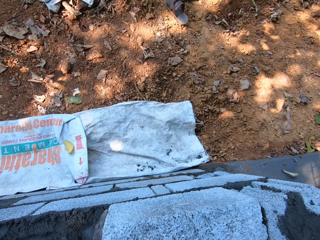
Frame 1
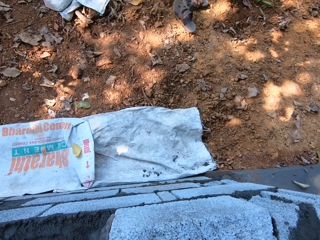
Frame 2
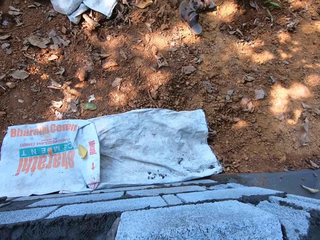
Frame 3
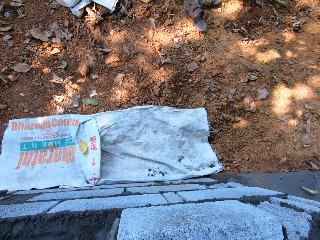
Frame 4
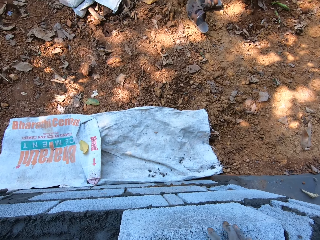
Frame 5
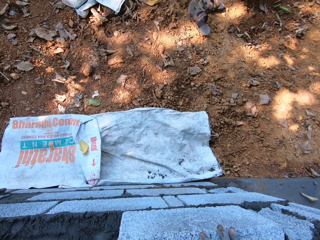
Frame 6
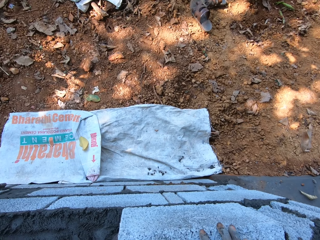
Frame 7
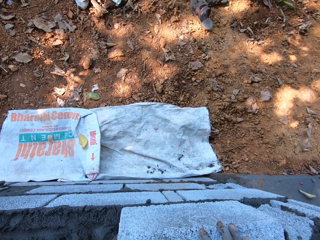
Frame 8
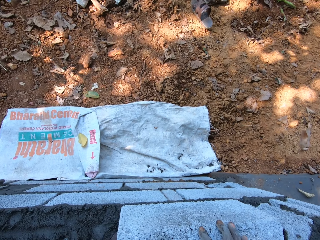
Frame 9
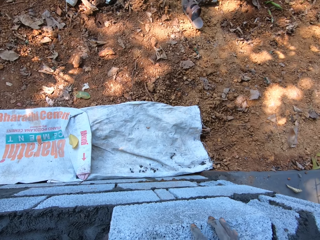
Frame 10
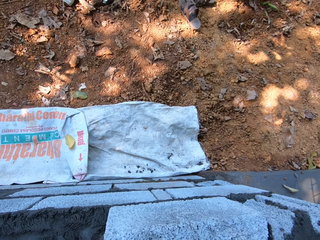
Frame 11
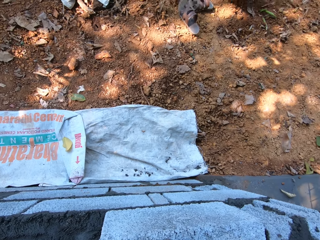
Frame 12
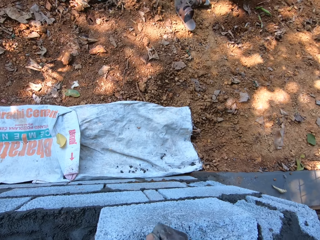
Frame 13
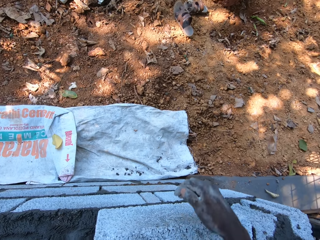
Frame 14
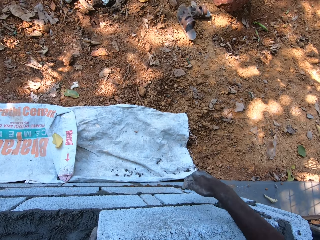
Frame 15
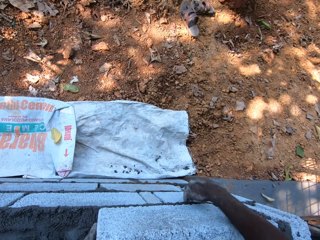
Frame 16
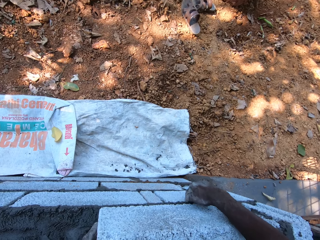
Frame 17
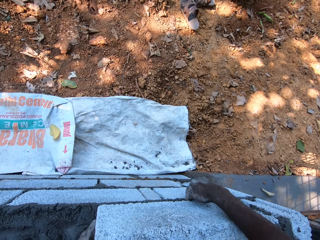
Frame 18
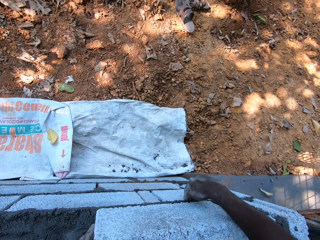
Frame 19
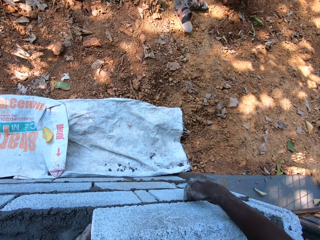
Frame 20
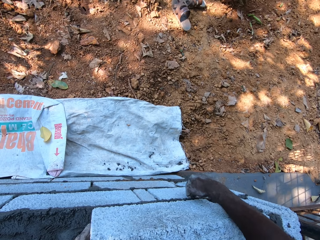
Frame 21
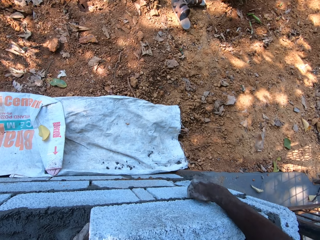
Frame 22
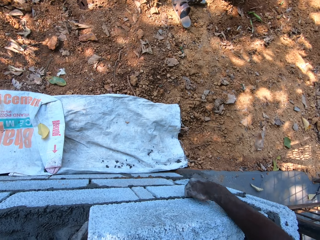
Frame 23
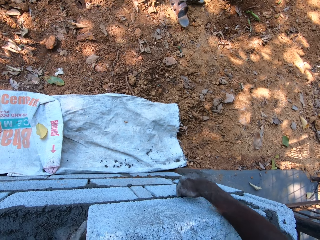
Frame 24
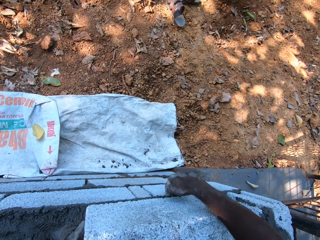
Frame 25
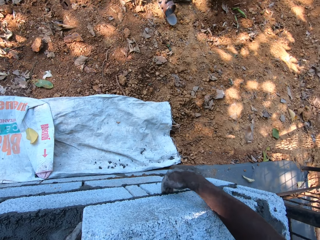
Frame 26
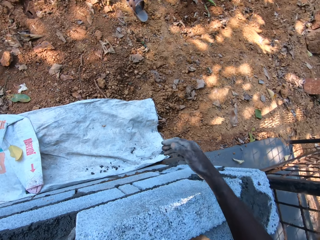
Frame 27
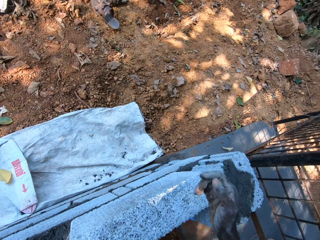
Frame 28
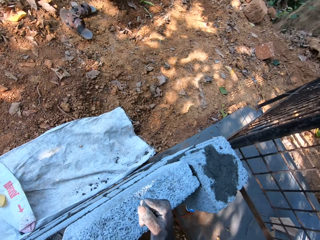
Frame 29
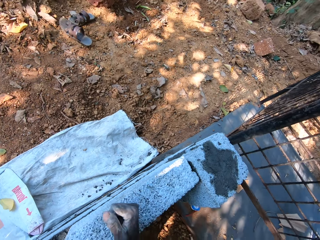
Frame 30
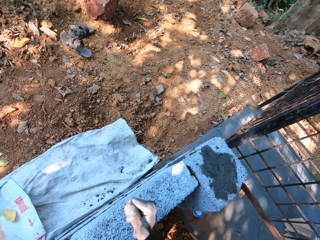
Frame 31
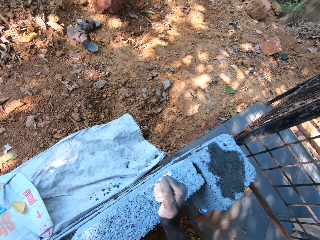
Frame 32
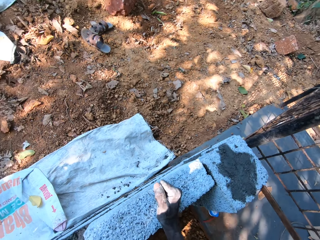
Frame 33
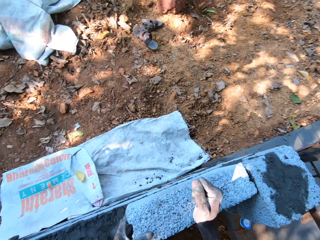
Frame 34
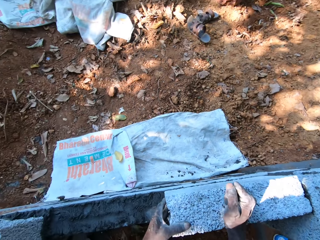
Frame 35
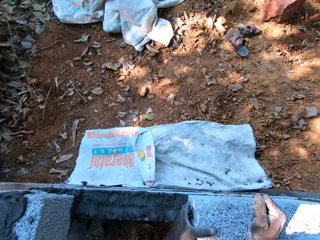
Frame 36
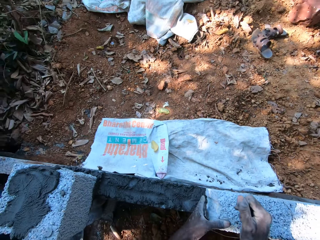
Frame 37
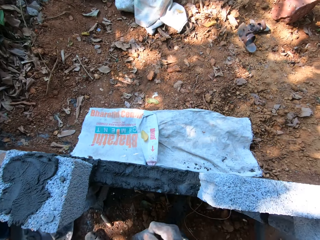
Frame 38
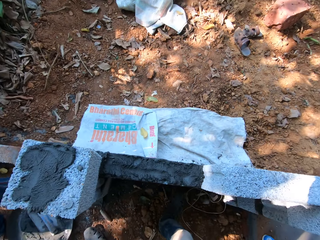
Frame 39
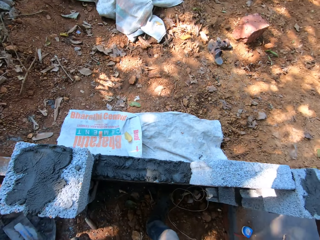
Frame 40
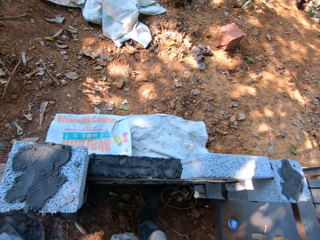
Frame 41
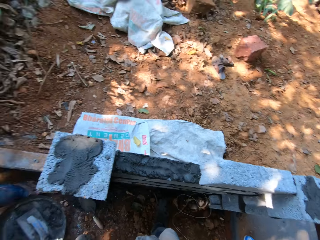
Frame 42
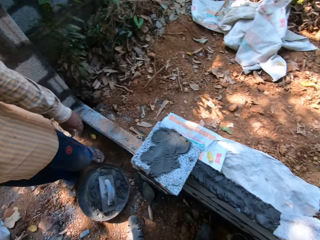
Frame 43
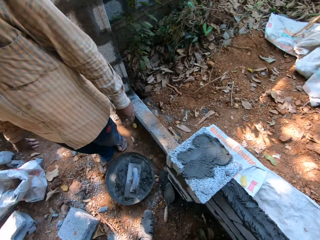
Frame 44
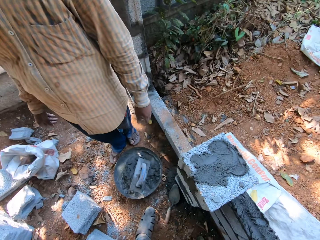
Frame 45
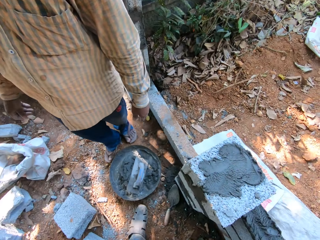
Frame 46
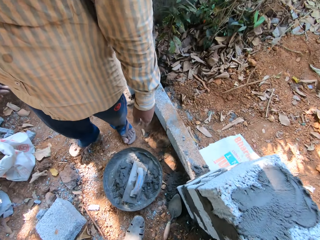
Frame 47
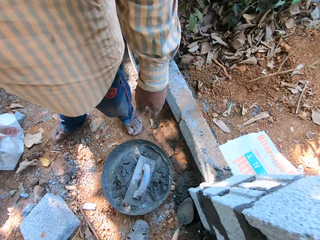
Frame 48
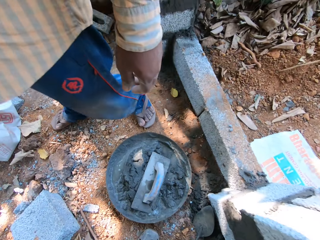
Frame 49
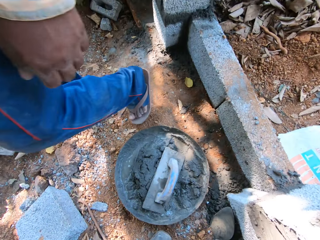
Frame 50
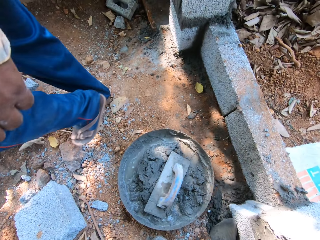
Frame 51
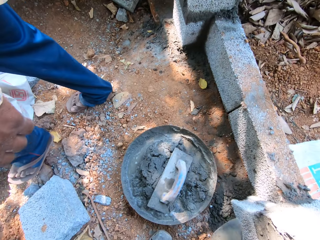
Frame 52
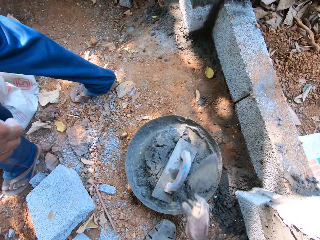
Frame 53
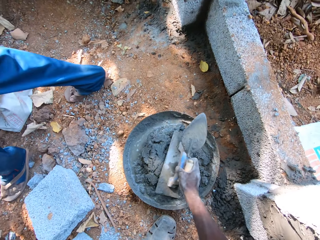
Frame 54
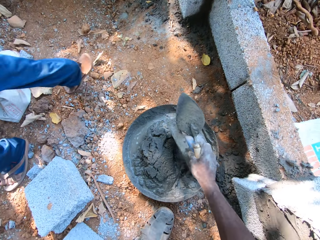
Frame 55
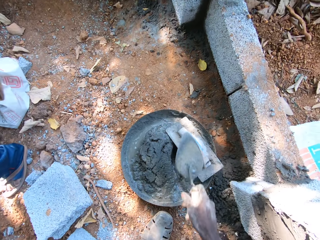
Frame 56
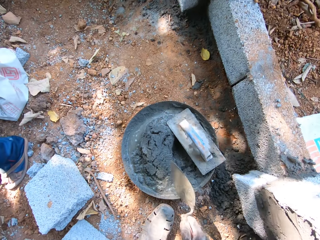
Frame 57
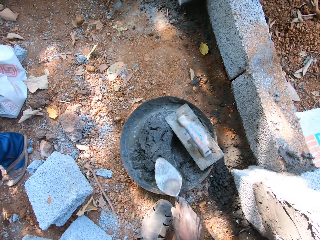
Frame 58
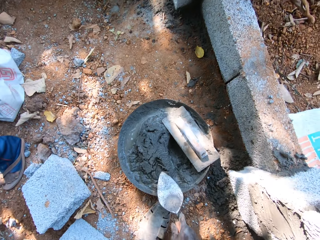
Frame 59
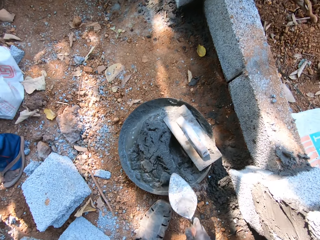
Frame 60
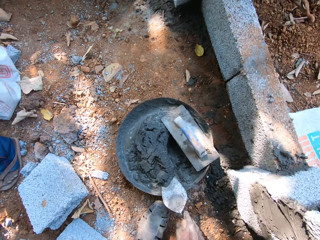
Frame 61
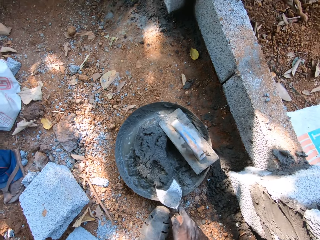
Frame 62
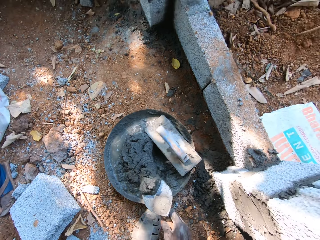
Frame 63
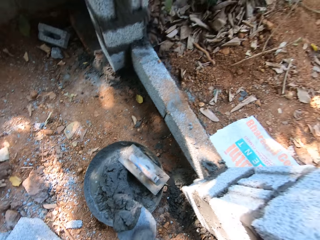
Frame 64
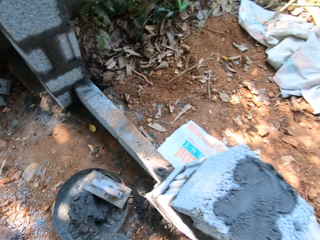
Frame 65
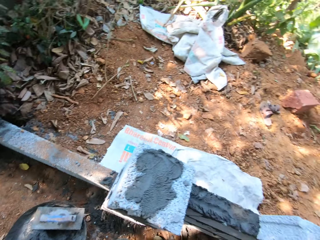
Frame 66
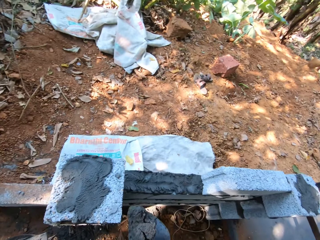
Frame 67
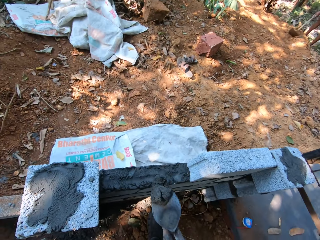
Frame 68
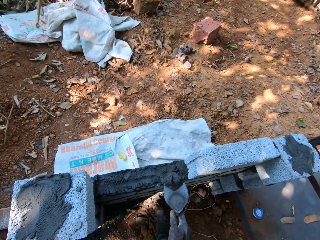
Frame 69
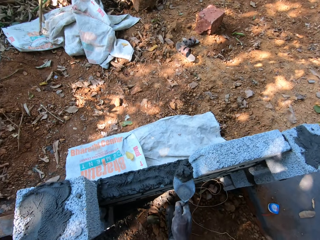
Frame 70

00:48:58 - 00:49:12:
The camera wearer adjusts the concrete block on the wall with both hands. He picks up the hand trowel on the ground with his right hand. He picks up the hand levelling trowel or metal float on the tray of concrete on the ground with his right hand. He moves the metal float in the trough. He drops the hand levelling trowel in his right hand on the tray of concrete on the ground. He packs concrete from the tray on the ground with the hand trowel in his right hand.

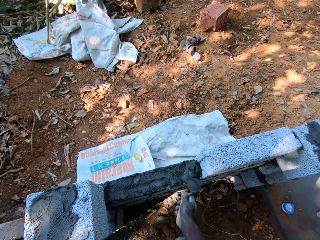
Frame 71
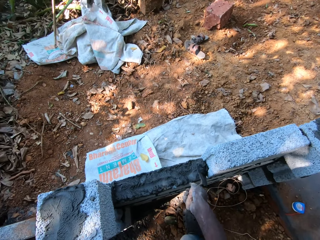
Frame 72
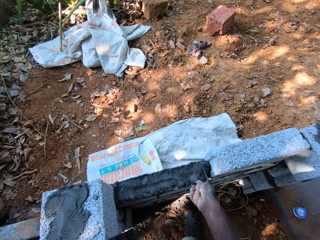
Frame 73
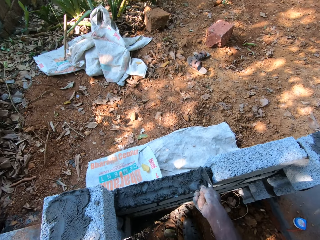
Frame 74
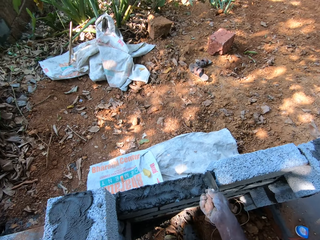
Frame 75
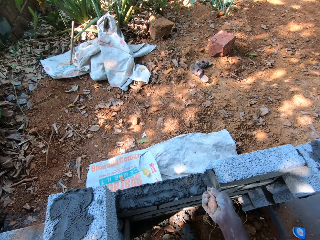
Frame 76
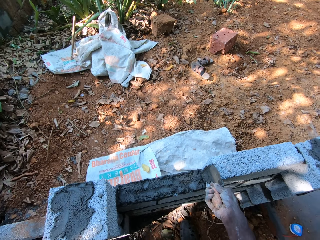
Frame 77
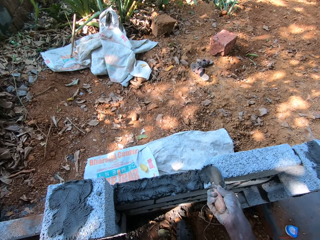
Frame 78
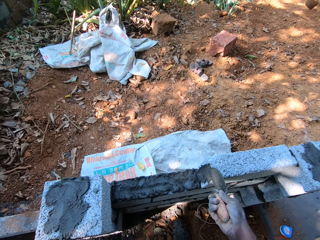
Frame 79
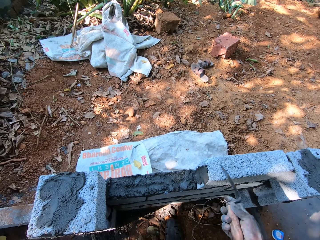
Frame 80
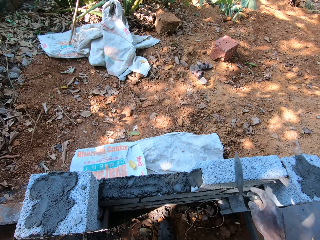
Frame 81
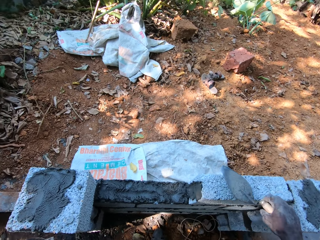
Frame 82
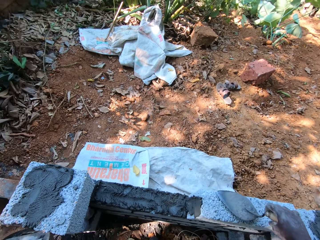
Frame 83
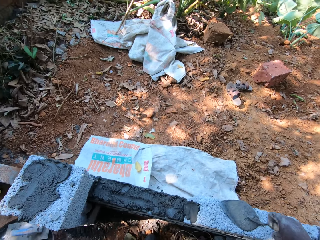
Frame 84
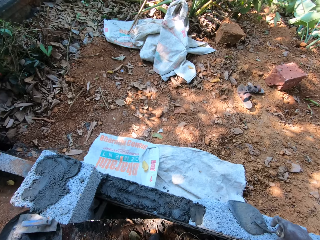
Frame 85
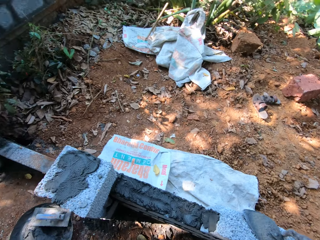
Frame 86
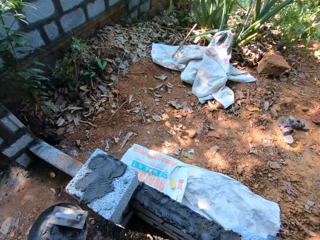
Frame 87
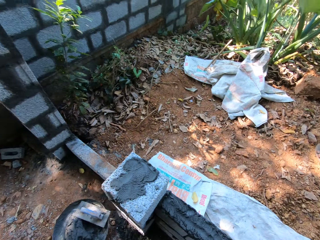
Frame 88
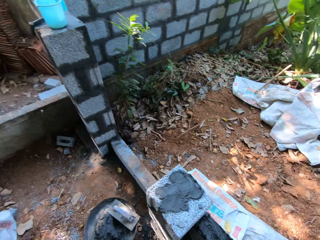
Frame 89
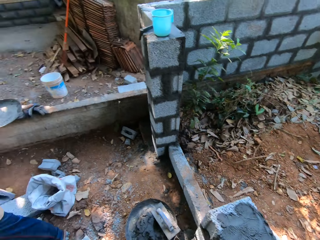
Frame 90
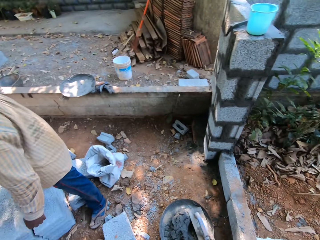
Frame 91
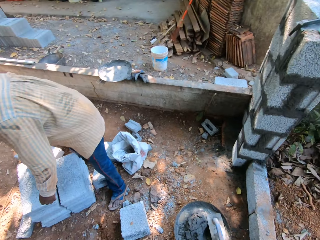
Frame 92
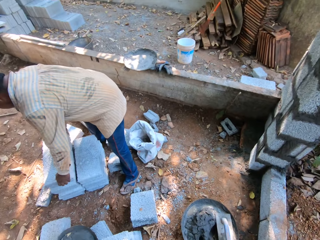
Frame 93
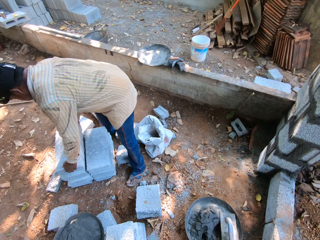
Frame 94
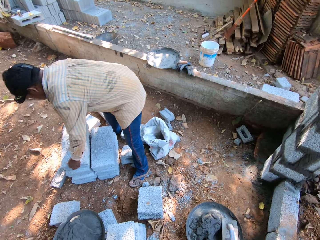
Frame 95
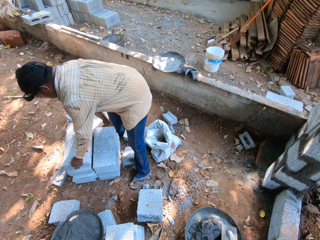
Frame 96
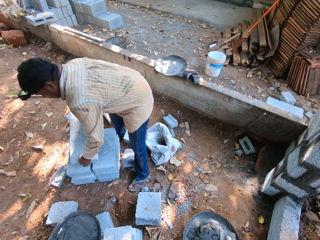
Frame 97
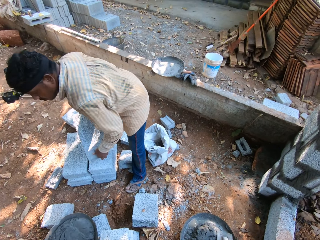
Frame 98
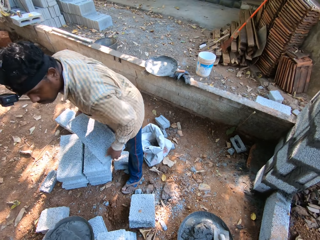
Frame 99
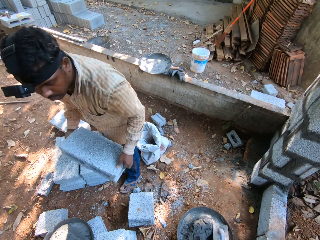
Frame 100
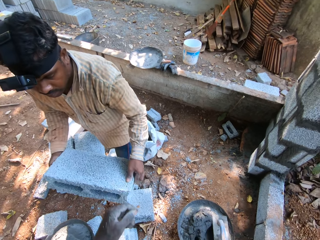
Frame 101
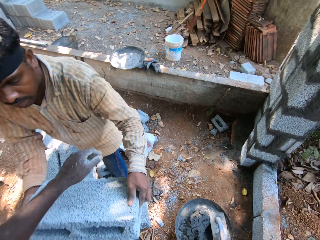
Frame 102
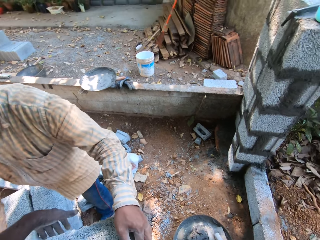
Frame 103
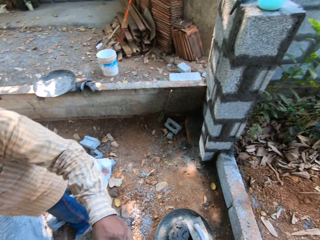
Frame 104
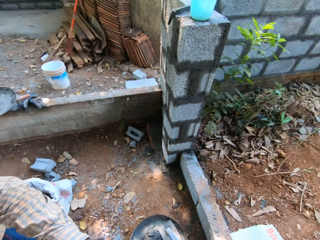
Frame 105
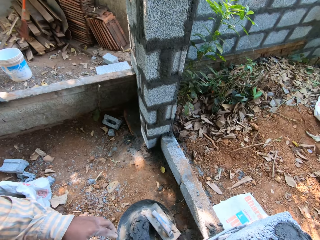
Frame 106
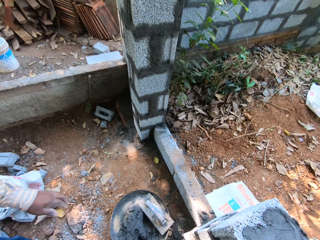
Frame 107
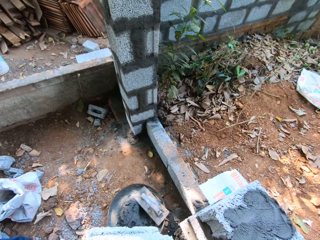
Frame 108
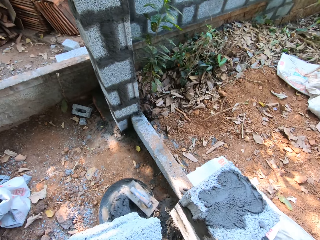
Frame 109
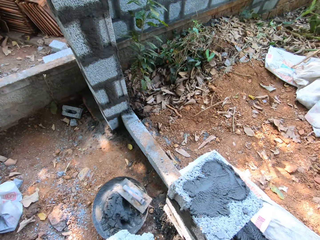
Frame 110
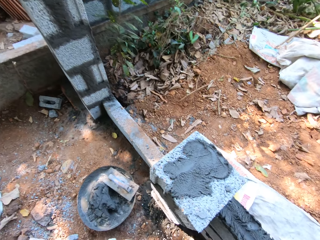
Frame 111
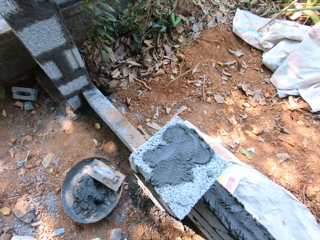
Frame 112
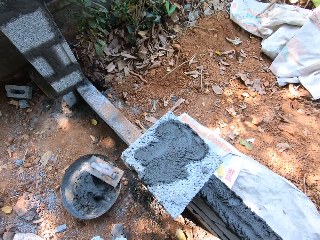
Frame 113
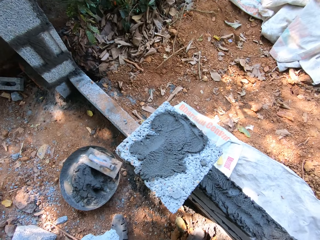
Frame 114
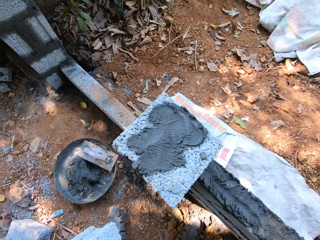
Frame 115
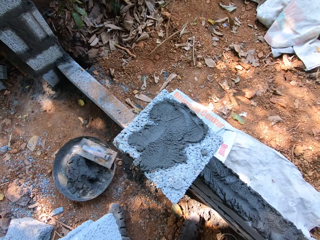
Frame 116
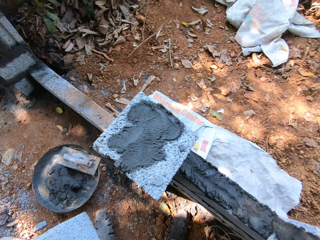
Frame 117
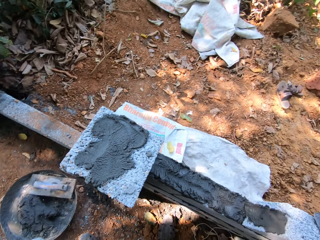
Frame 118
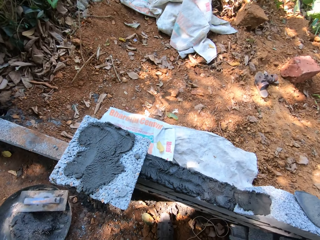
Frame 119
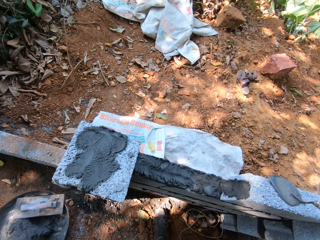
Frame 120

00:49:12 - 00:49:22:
The camera wearer plasters the concrete in the hand trowel on the concrete block on the wall with his right hand. He drops the hand trowel in his right hand on the concrete block on the wall. A man lifts a concrete block from the ground with both hands. The camera wearer collects the concrete block from the man with both hands.
